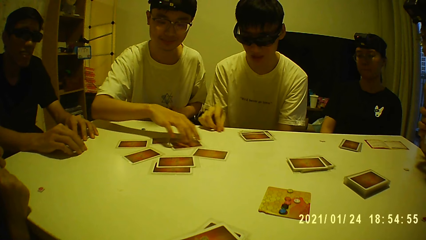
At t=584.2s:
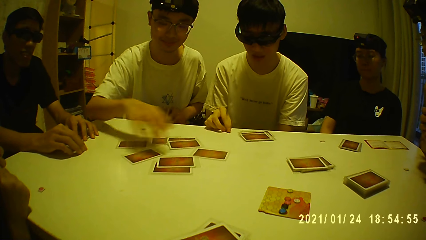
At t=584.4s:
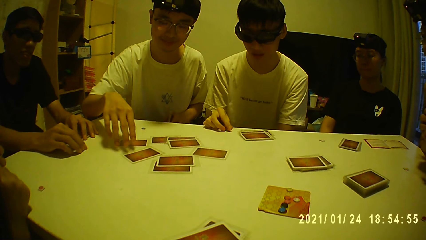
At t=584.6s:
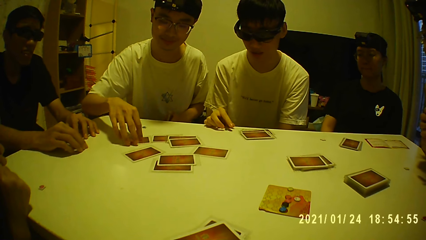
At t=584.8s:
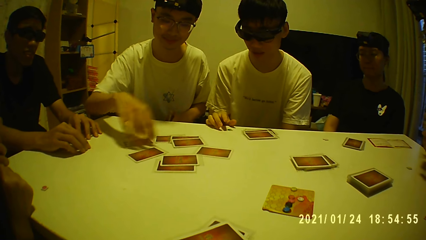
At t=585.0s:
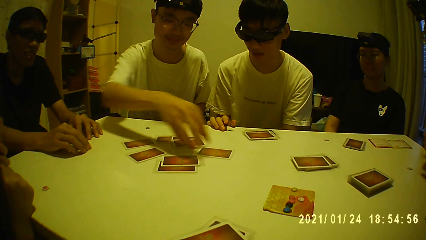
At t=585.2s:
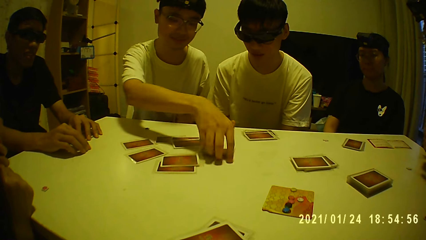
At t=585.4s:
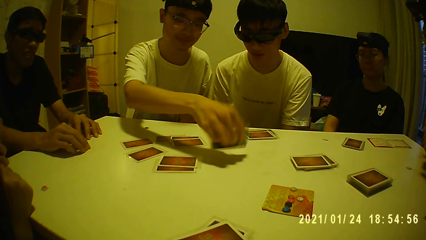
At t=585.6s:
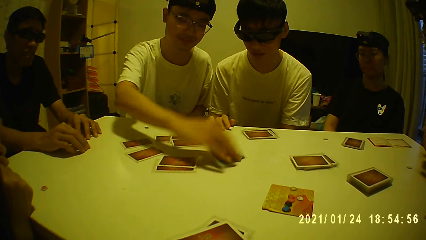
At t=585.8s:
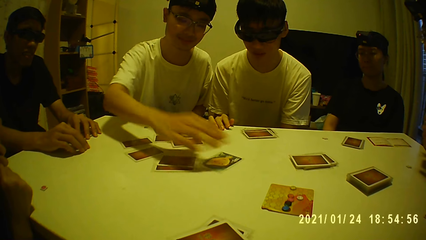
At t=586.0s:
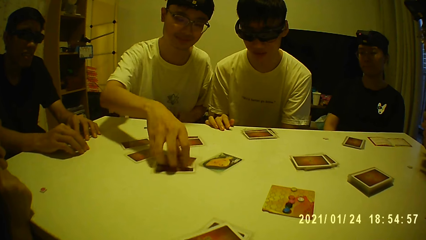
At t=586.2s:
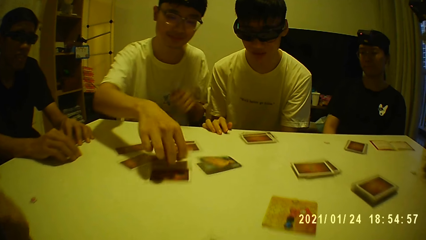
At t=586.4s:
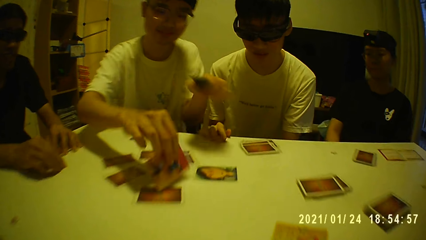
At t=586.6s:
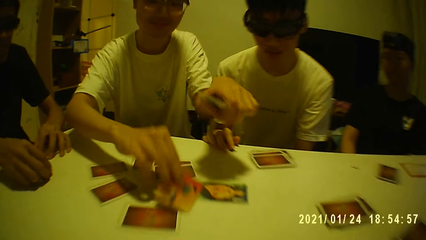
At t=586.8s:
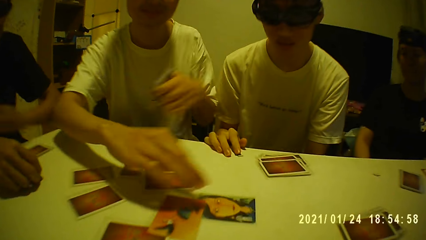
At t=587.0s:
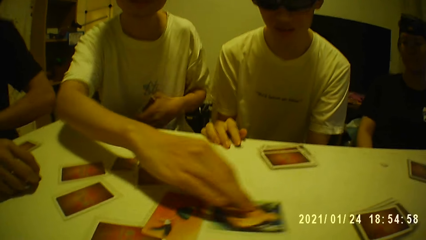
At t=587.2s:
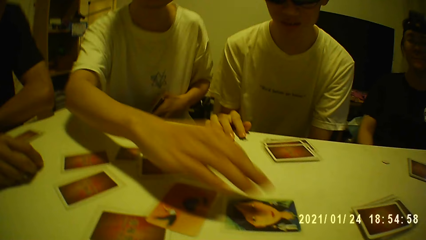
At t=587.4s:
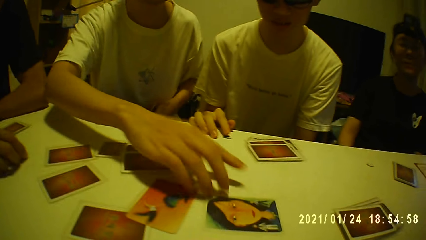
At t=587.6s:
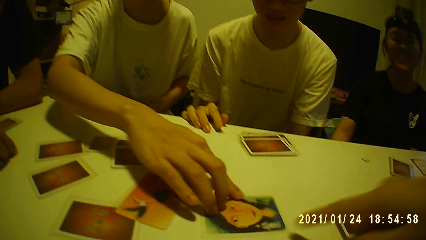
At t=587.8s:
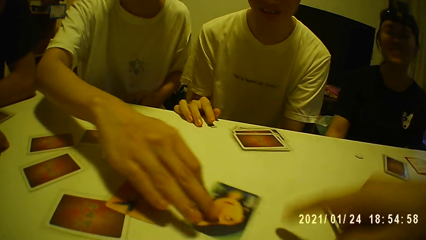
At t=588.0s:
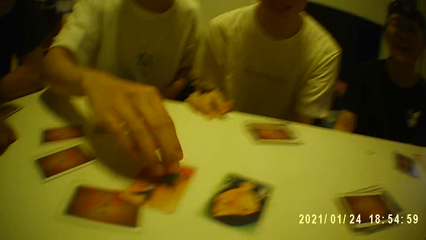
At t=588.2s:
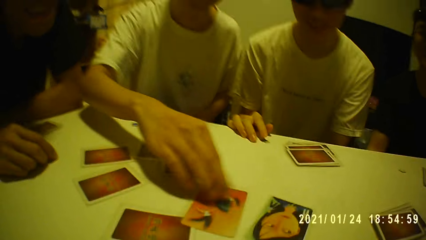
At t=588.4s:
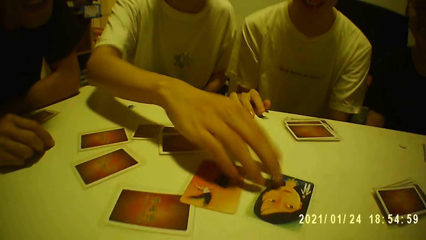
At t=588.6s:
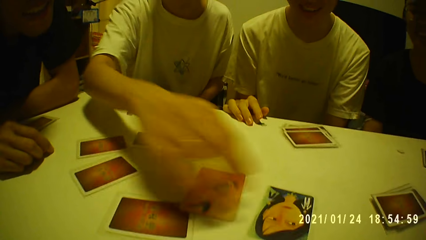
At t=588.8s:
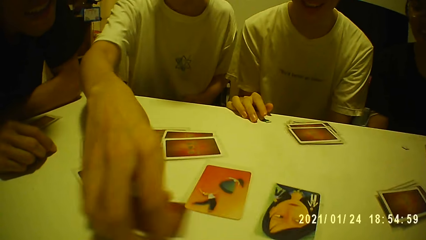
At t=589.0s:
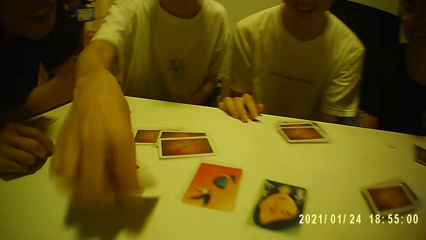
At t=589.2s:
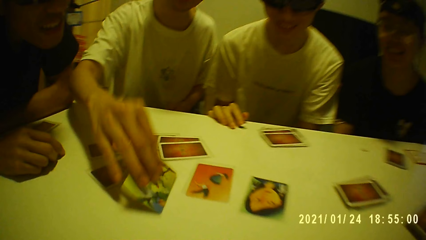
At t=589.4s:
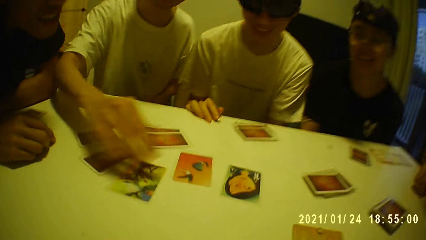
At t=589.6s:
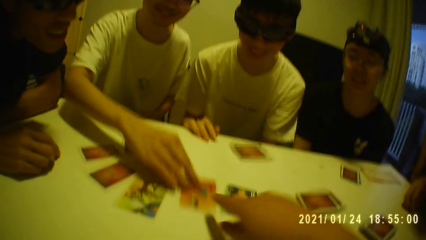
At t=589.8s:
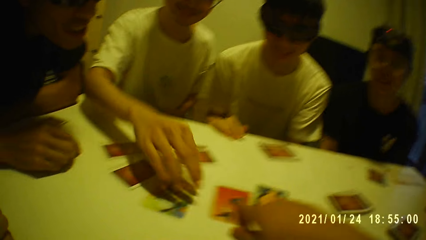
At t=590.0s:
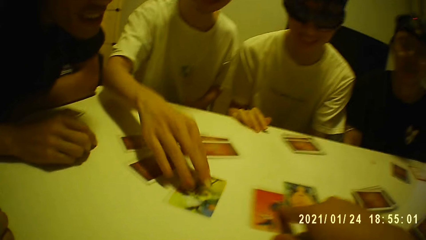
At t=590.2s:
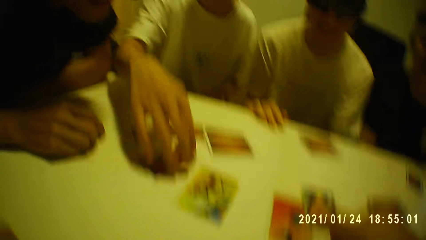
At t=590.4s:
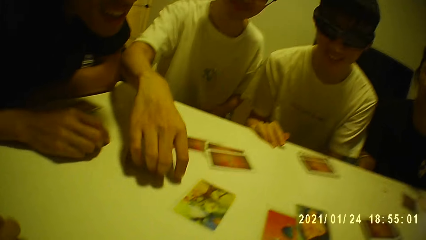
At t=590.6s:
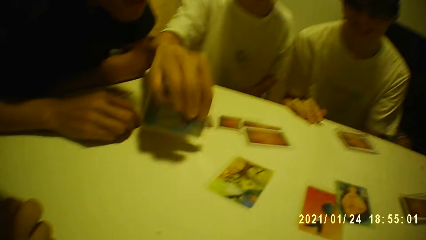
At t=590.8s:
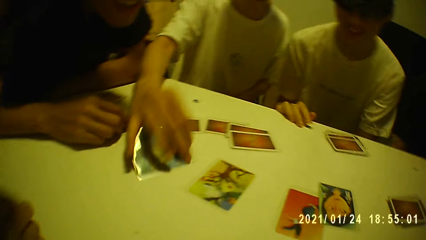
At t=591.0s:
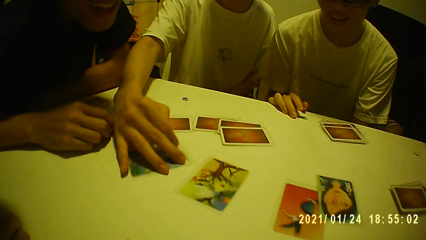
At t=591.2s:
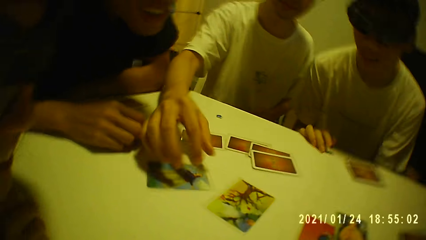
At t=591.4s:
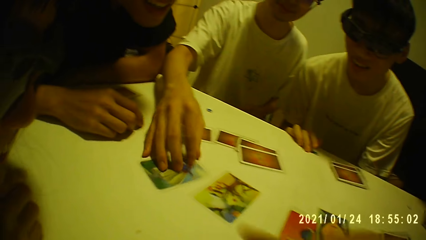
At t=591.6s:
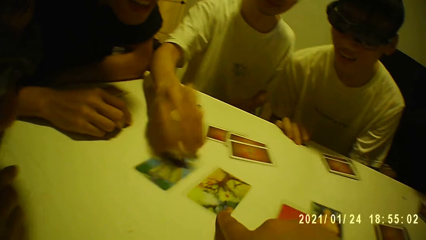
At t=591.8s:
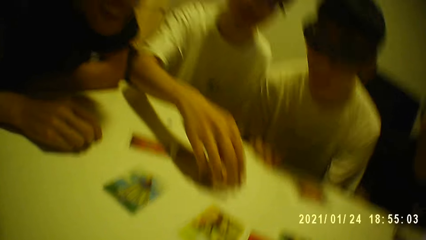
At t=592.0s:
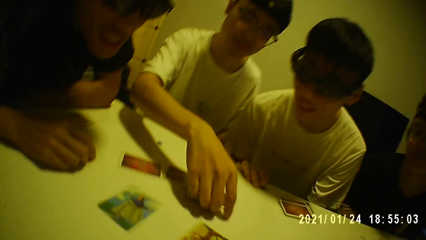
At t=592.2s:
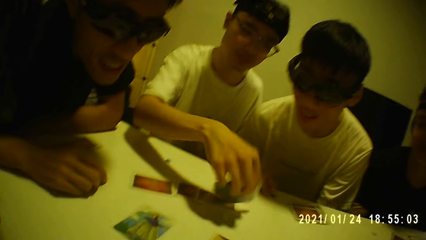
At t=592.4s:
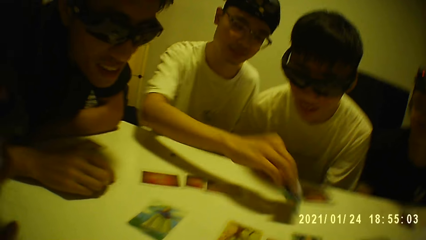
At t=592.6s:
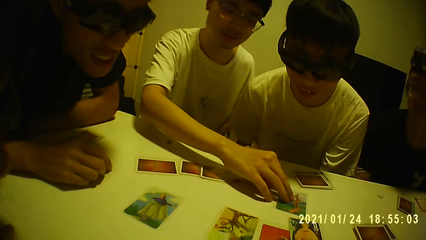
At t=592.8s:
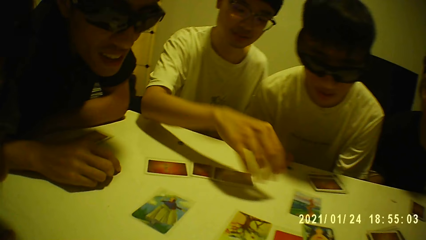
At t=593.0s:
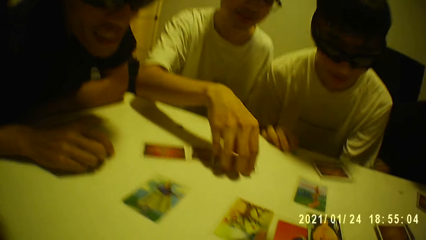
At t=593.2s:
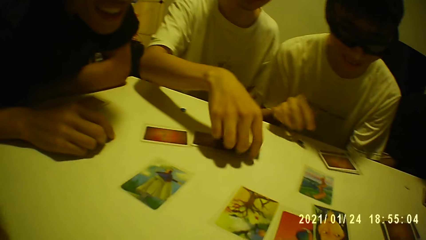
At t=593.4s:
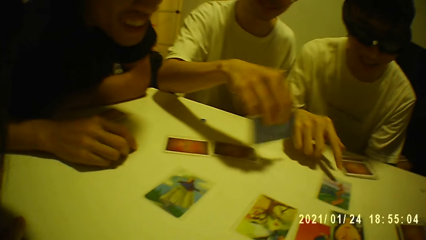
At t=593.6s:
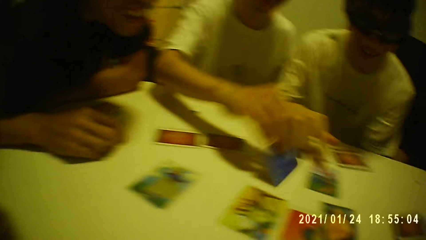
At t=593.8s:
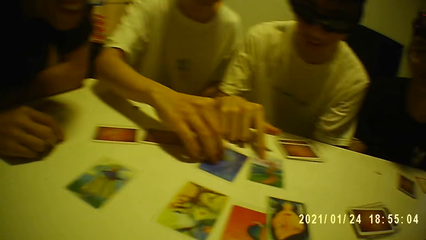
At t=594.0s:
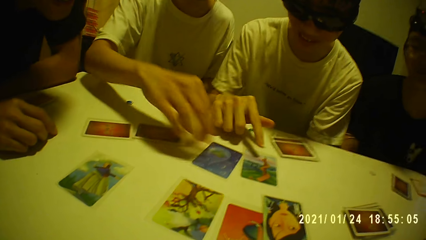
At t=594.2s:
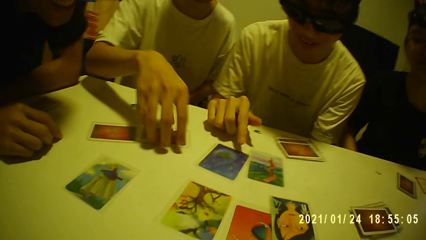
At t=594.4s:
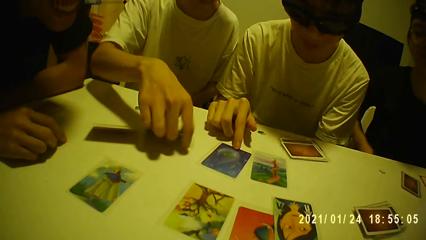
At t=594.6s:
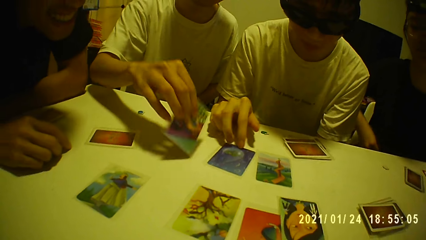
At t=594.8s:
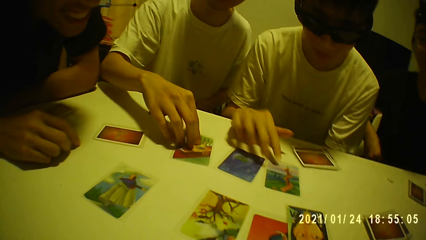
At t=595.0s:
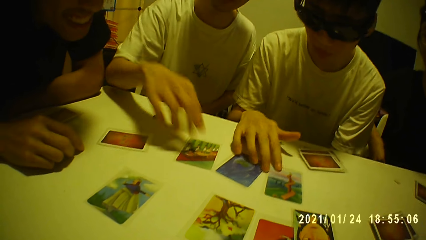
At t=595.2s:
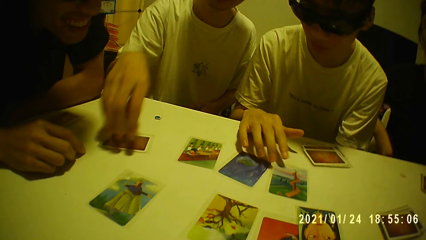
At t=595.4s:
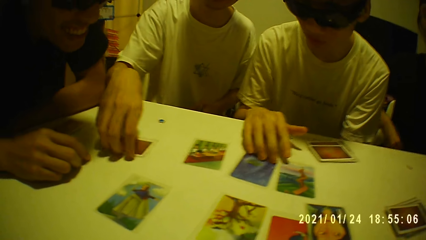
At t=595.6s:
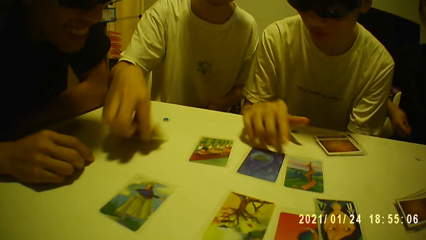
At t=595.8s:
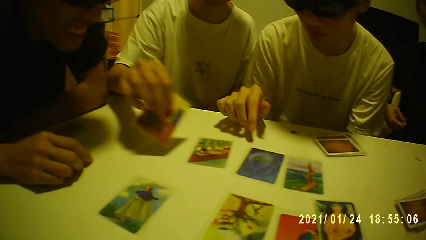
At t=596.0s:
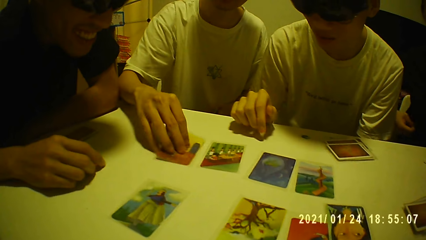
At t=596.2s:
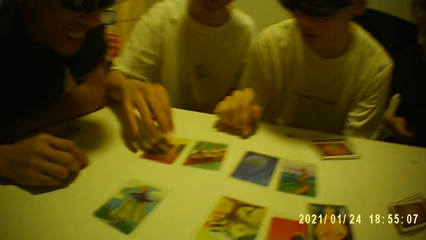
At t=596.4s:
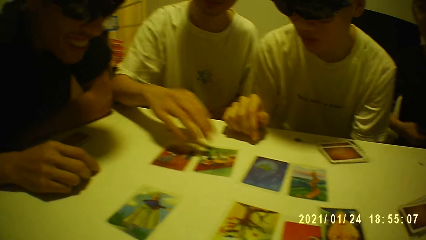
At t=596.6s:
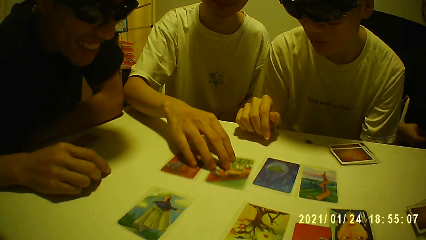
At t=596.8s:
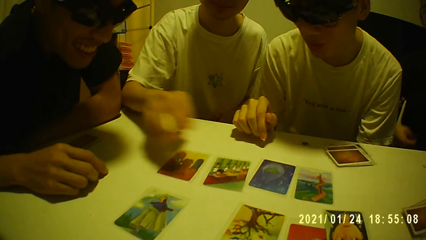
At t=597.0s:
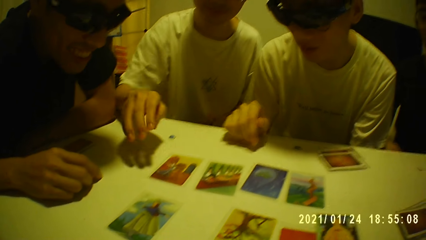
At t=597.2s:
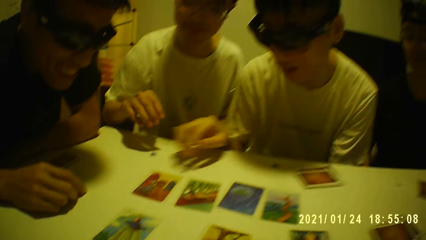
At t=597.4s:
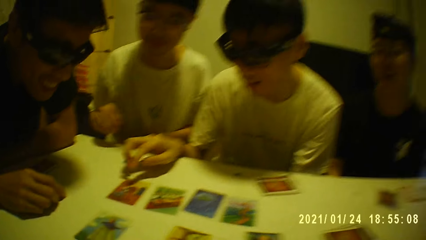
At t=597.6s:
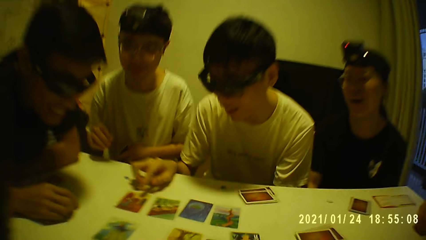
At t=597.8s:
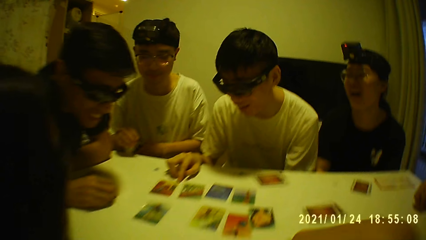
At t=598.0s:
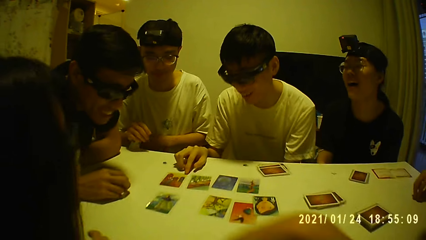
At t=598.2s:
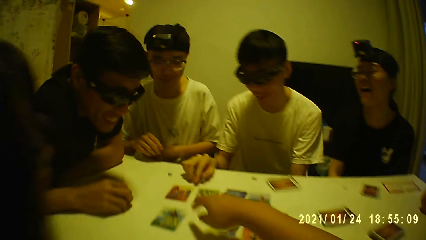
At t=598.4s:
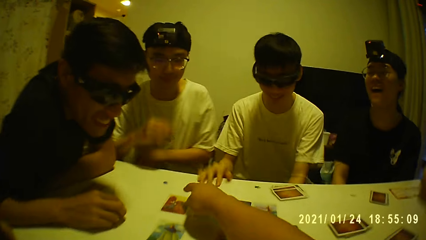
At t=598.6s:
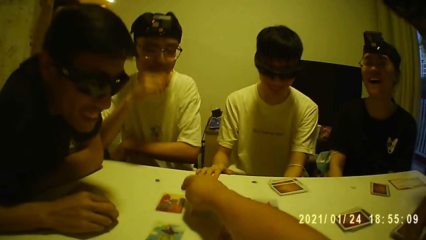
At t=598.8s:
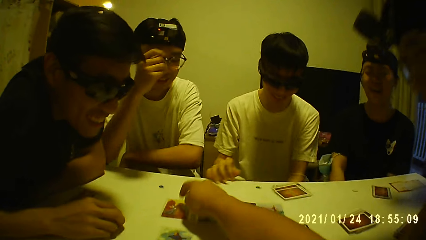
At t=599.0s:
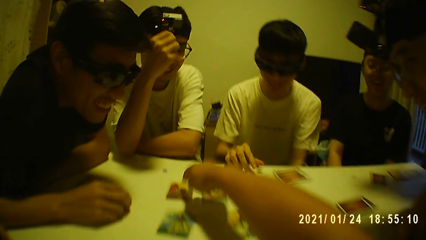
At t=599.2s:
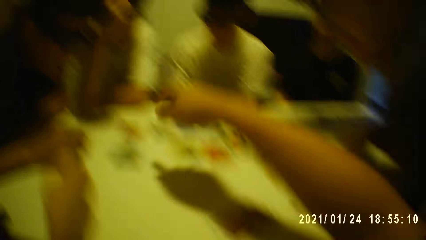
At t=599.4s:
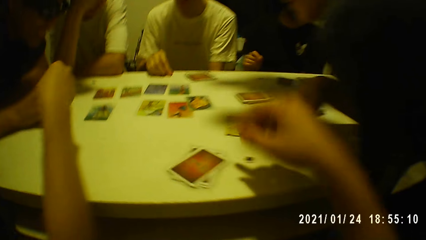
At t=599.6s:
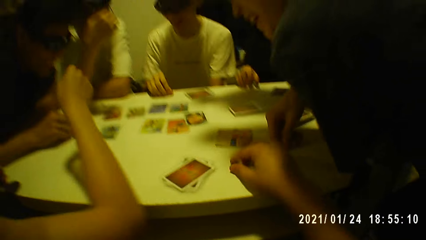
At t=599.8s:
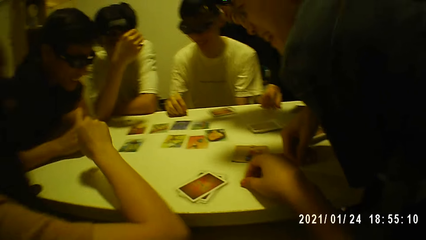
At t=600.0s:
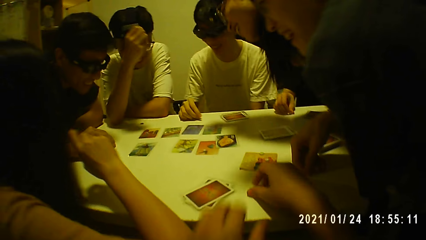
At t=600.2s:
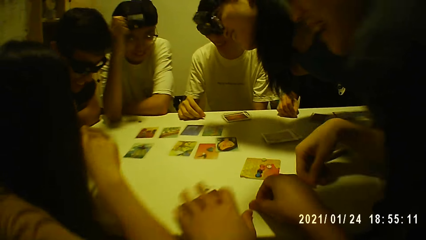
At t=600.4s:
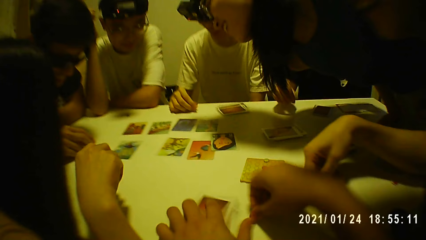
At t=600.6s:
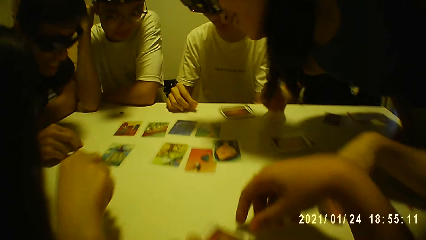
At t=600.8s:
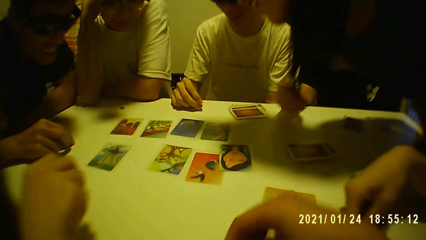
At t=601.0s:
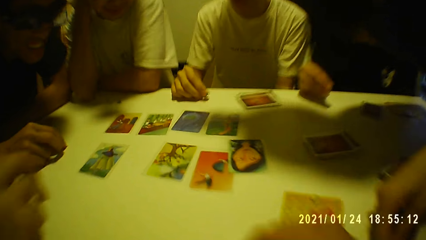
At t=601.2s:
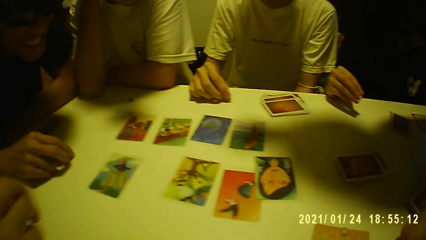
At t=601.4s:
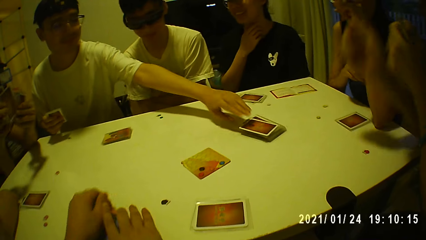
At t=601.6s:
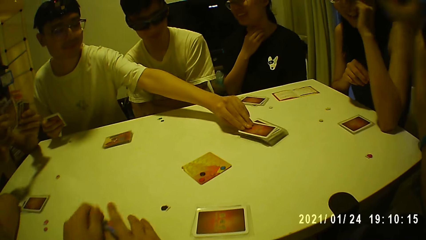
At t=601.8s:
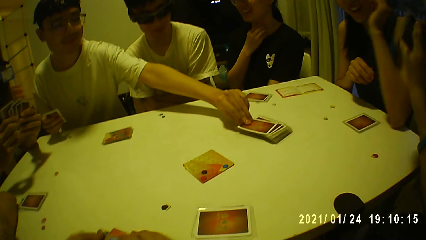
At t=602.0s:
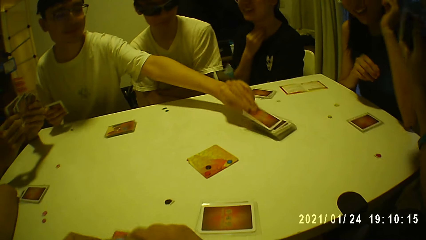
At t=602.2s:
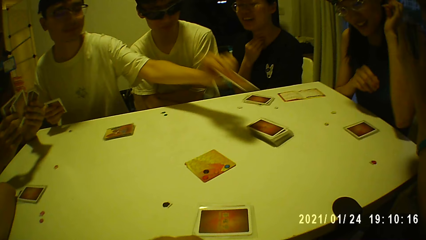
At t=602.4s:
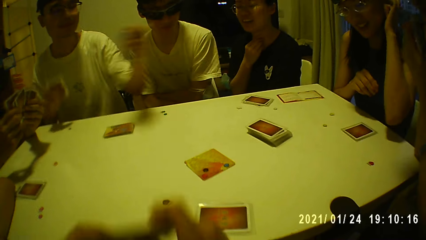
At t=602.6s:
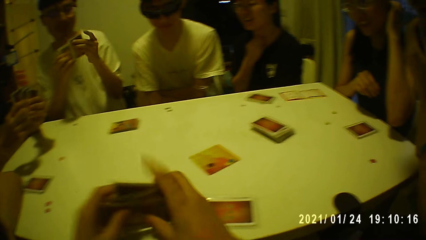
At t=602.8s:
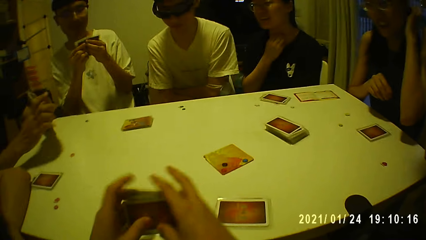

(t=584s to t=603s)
A man turns over the cards on the table with his right hand. The camera wearer taps the table with his right hand. He adjusts a card on the table with his right hand. He points at the card. He adjusts the card on the table with his right hand. He interacts with two women and five men in the room. The man taps the card on the table with his right hand. Another person aligns the cards. The man aligns the cards. The camera wearer taps the table with his right hand. He points at a card. He adjusts a token on the table with his right hand. He touches a deck of cards on the table with his left hand. The man picks a card from the deck of cards on the table with his right hand. The camera wearer holds the deck of cards on the table with both hands.
